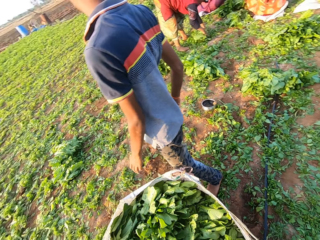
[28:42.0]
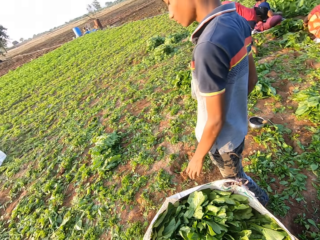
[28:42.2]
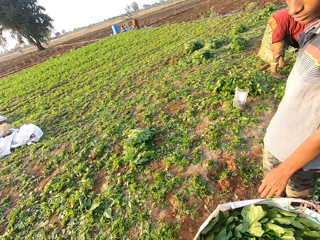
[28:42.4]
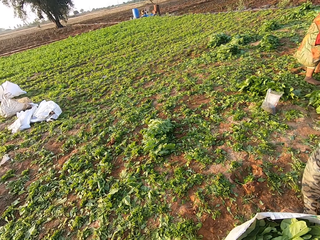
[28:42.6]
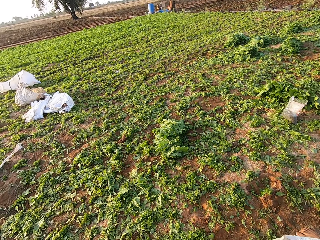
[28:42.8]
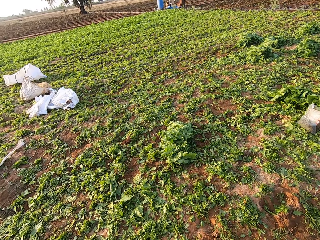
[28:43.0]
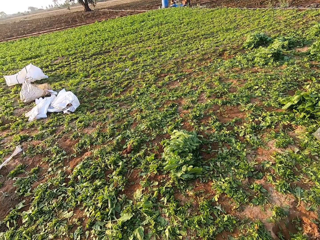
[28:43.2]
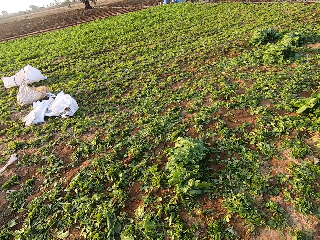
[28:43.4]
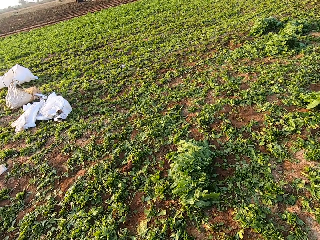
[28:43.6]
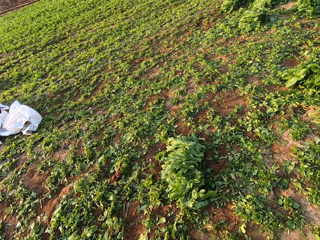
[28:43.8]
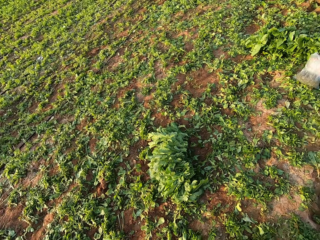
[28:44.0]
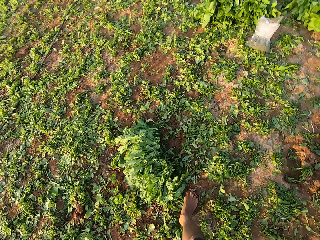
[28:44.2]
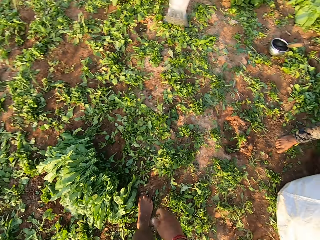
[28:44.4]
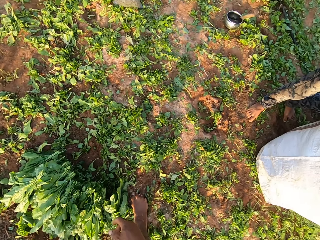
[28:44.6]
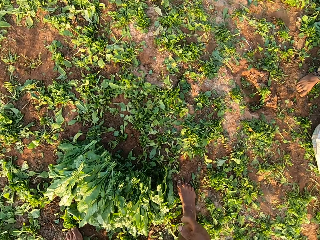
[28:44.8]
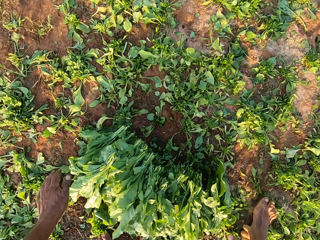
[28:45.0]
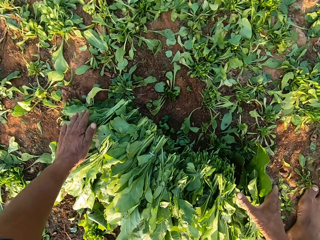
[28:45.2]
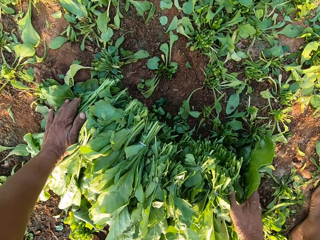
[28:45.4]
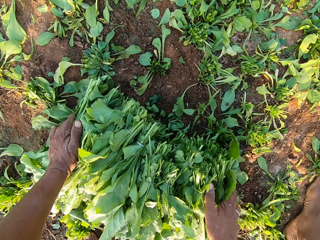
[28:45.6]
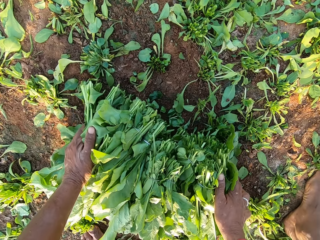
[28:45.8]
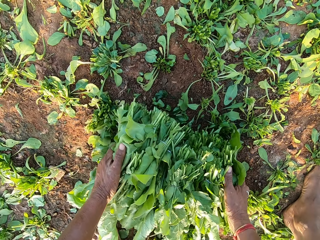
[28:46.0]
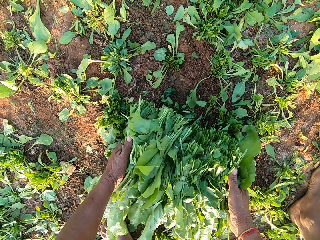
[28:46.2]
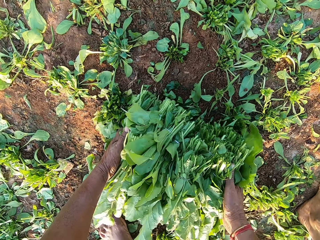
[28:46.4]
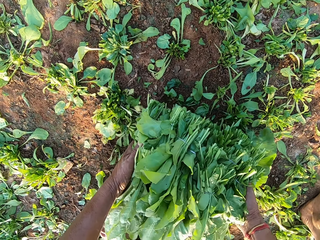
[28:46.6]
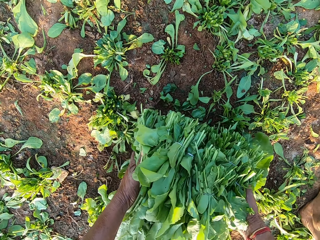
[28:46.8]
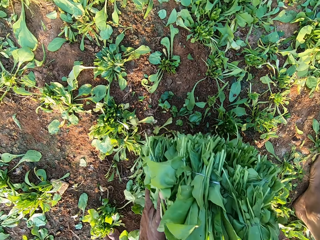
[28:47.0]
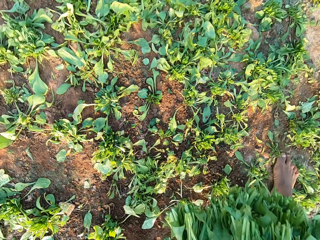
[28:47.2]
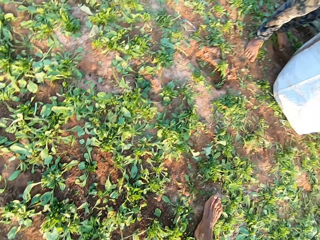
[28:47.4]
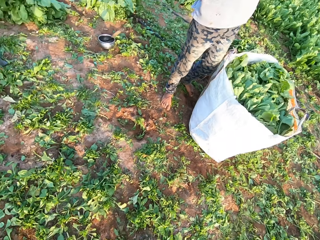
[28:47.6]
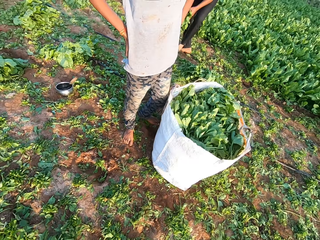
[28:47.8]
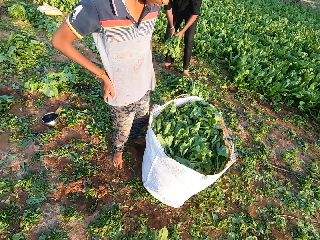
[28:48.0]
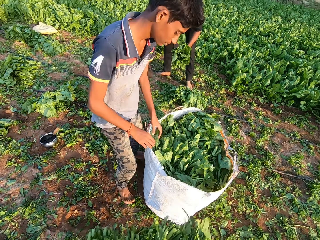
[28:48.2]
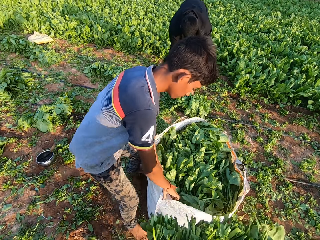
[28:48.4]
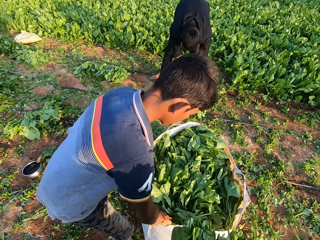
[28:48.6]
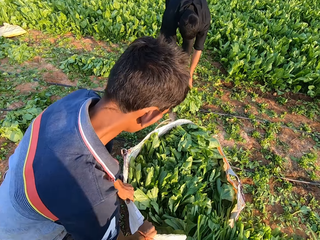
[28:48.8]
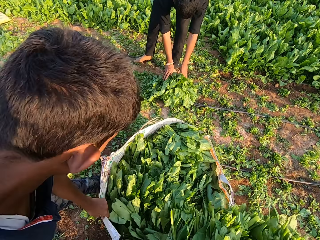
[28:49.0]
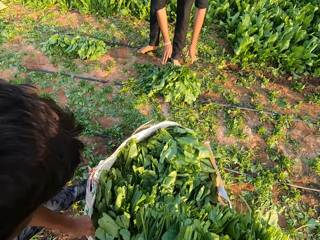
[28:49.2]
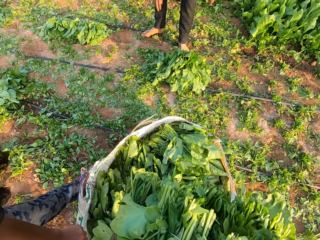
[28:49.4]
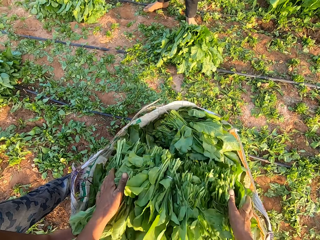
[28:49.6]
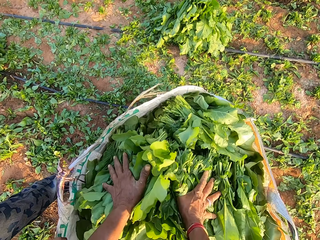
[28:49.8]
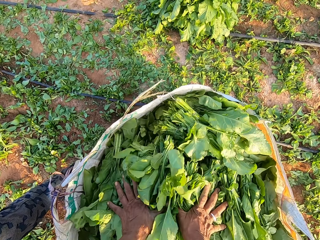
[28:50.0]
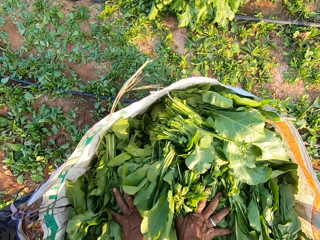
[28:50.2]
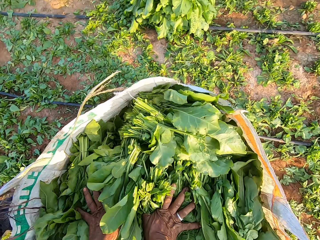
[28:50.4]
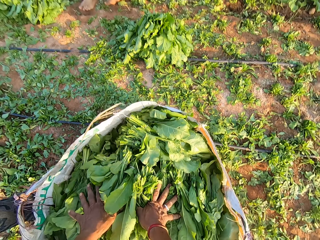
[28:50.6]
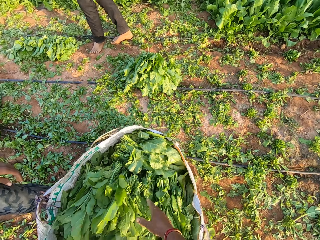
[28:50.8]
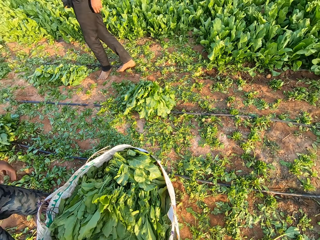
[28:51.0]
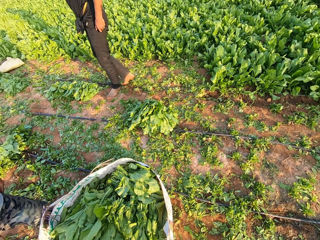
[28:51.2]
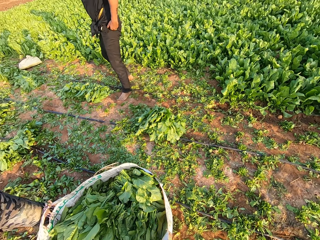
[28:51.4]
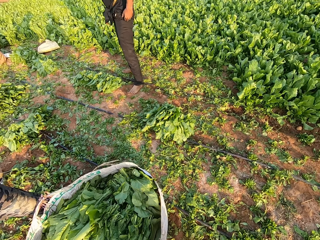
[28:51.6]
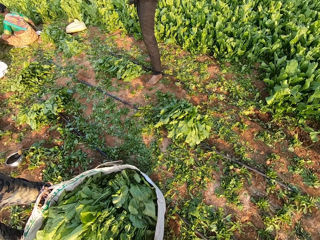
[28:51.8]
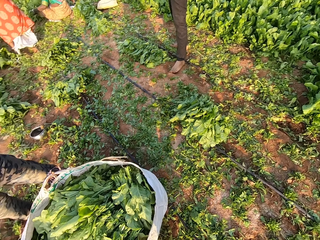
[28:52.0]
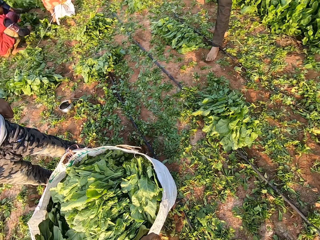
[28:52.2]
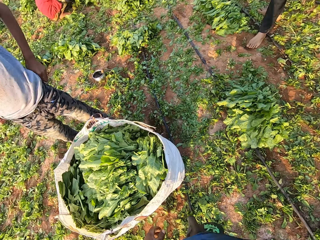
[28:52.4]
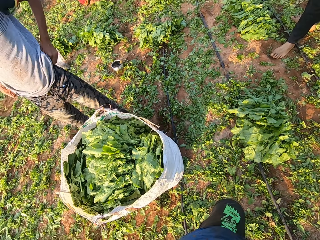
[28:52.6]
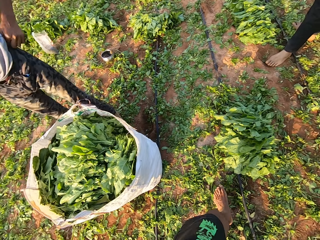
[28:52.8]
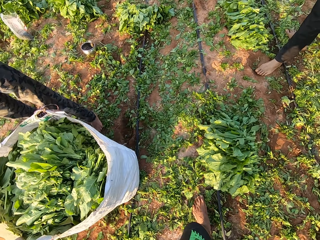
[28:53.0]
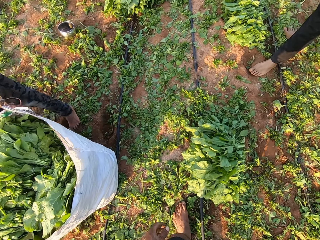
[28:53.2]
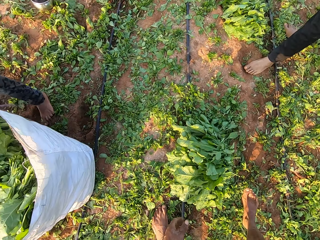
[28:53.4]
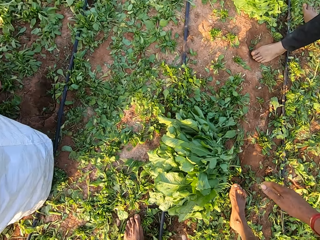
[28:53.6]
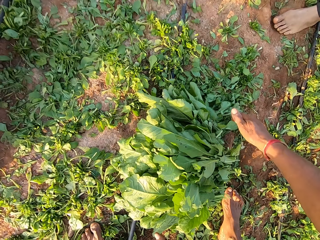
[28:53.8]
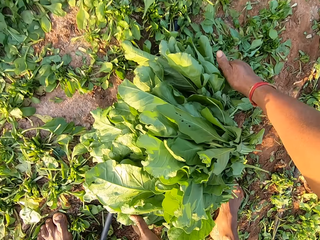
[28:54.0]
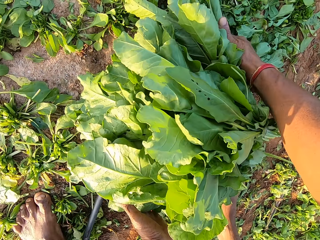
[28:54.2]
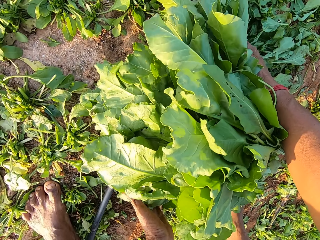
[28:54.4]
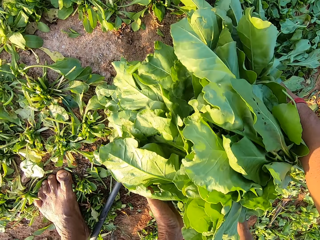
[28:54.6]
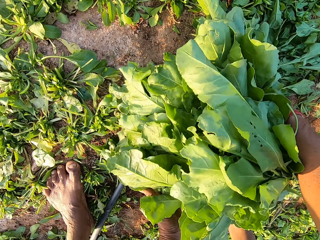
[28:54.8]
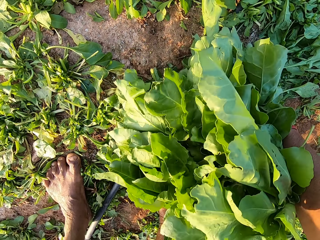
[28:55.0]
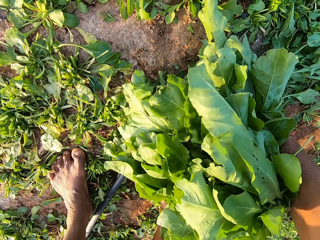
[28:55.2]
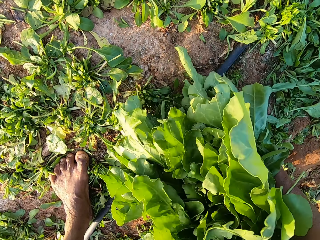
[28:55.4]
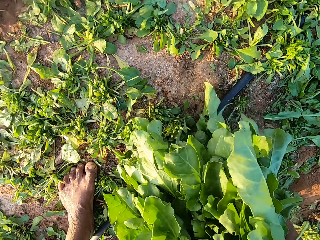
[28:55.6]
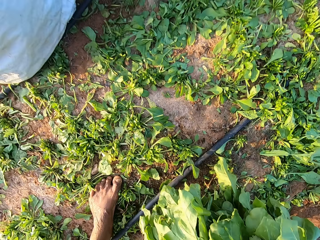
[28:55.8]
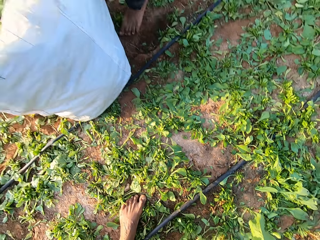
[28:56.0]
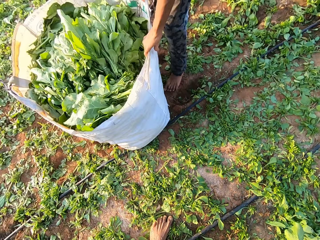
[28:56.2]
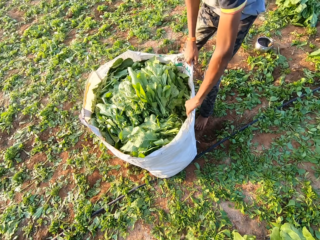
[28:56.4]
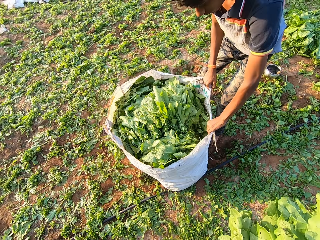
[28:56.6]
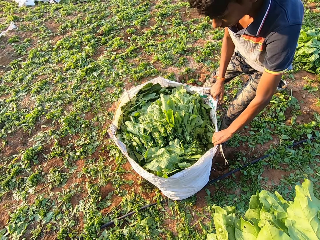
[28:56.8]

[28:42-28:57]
The camera wearer looks around the farm. They walk around the farm. They pick some leaves from the ground with both hands. They walk around the farm. The man opens the sack with both hands. The camera wearer puts the leaves in the sack with both hands. They interact with the man and another man. They stare at the sack. They pick some leaves from the ground with both hands.

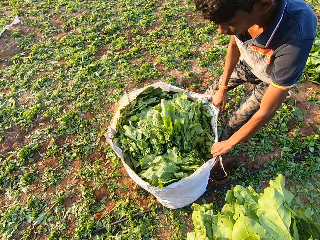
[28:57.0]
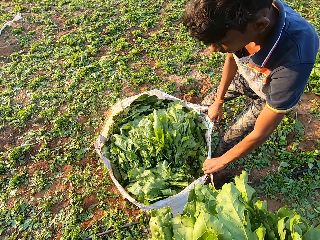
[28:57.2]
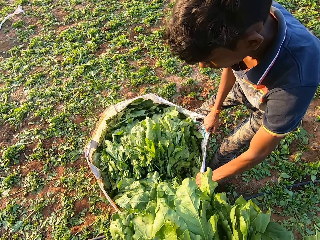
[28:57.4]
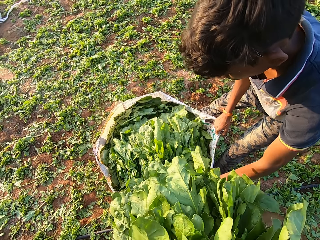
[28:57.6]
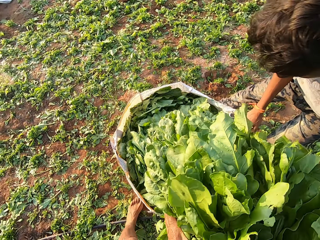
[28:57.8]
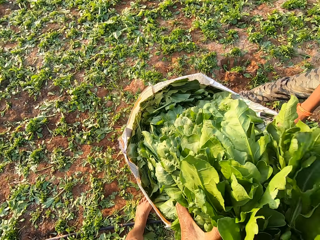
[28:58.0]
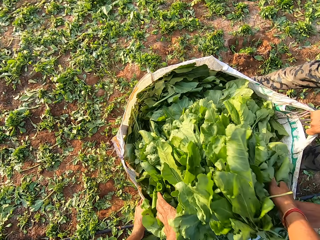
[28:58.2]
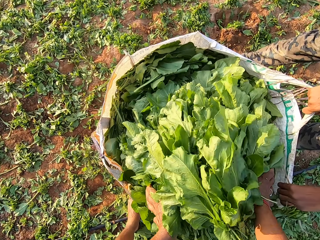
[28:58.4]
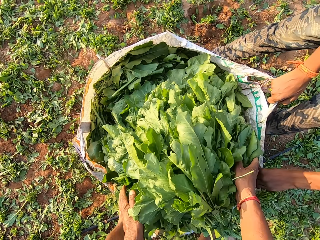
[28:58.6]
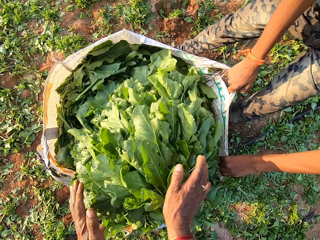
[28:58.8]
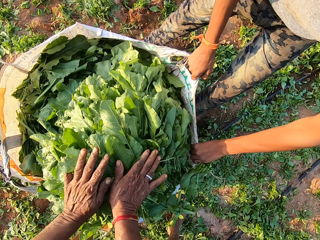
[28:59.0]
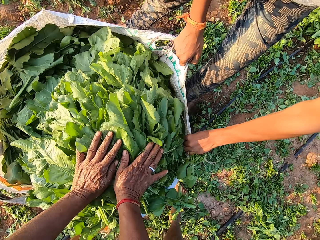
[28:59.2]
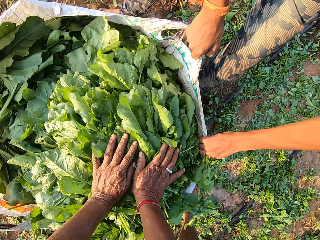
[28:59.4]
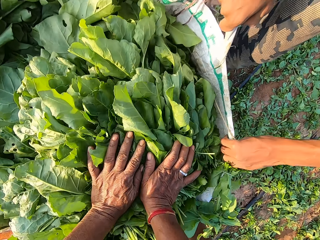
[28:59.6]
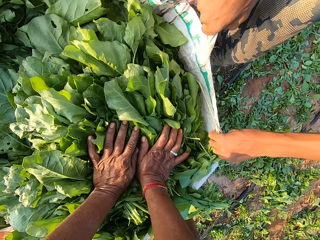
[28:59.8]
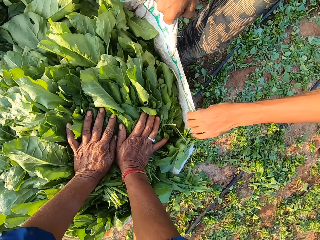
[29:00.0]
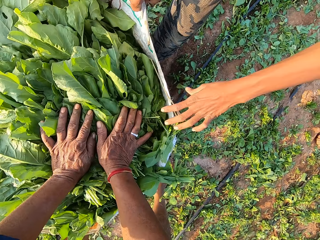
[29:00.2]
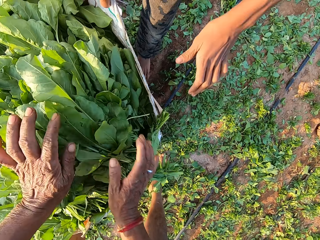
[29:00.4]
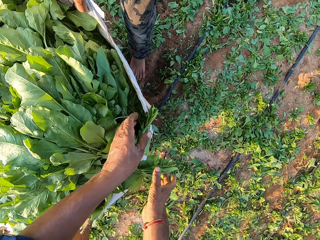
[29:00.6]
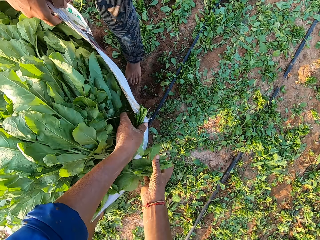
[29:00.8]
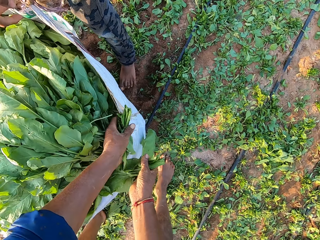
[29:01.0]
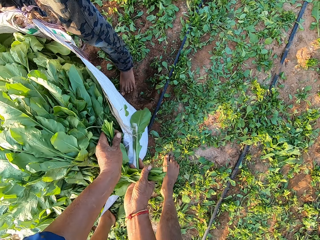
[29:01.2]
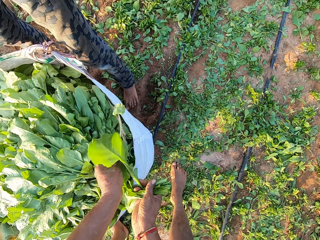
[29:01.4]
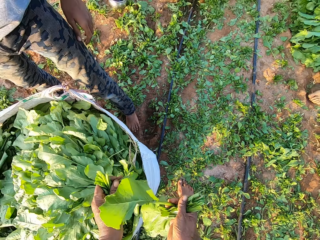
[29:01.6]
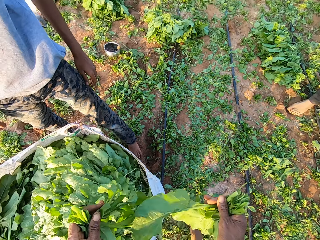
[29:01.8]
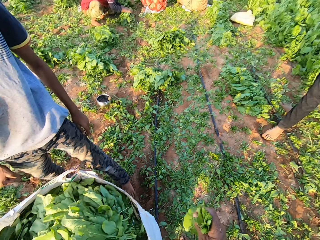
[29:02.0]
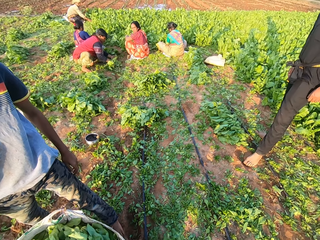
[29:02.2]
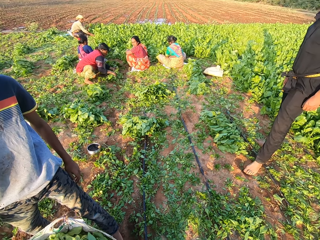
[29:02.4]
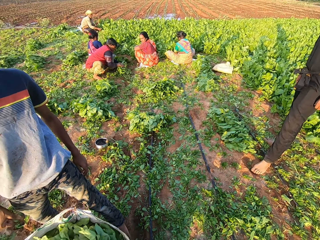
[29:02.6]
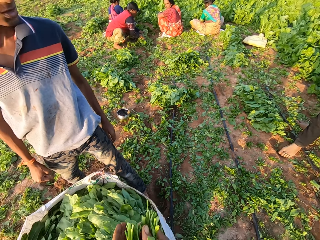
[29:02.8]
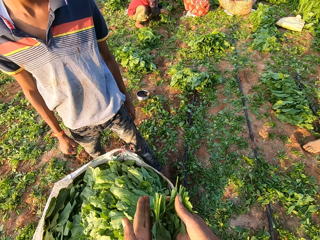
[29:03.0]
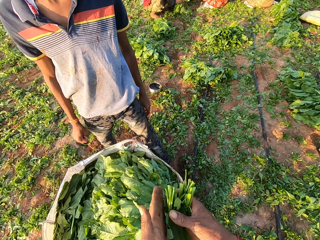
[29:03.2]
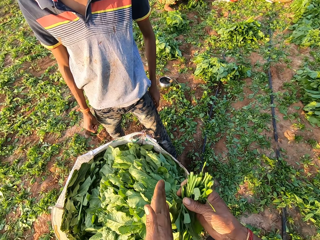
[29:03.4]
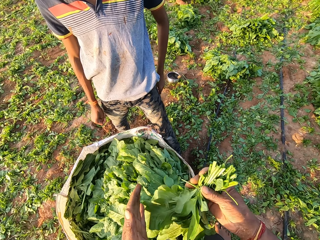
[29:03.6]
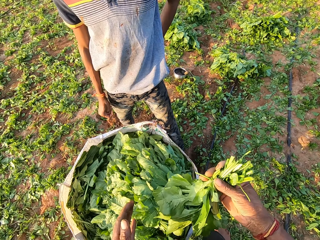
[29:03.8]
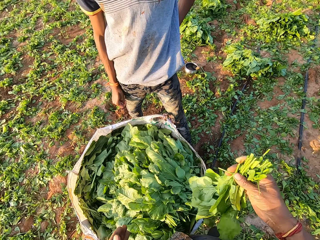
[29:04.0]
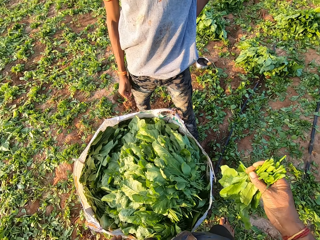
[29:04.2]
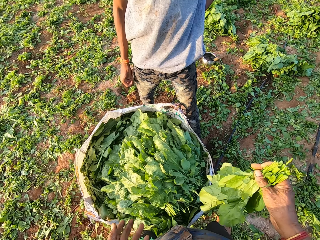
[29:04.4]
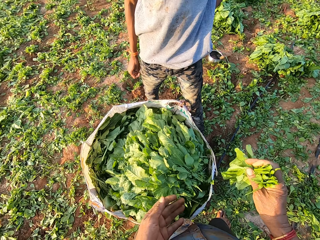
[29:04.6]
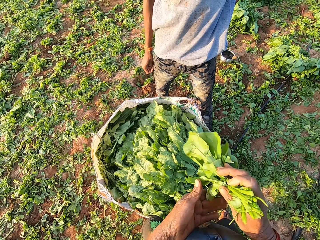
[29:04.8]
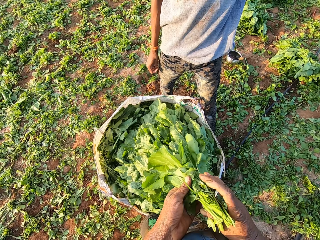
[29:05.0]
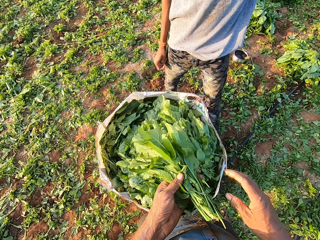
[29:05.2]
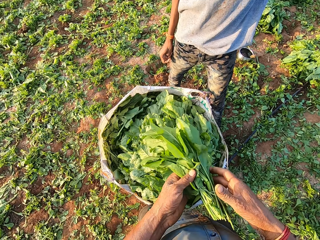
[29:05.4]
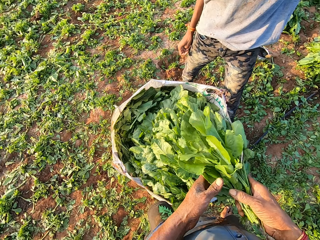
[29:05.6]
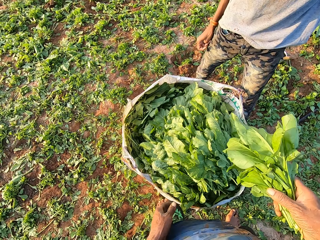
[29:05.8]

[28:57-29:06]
The camera wearer interacts with a boy. They put the leaves in the sack with both hands. They pick the leaves from the sack with both hands. They interact with the boy.
